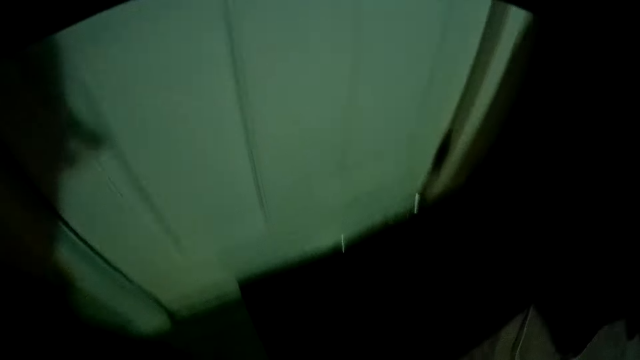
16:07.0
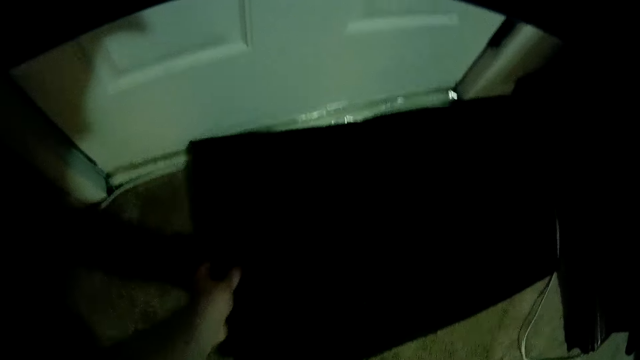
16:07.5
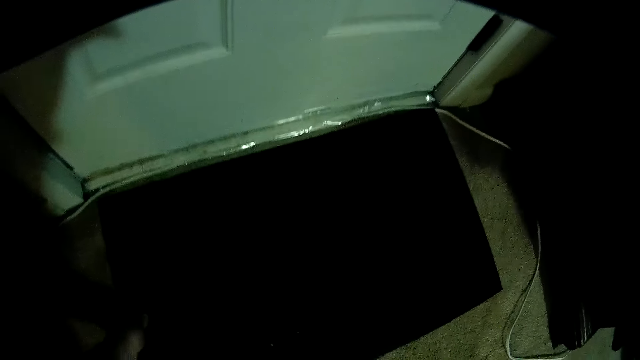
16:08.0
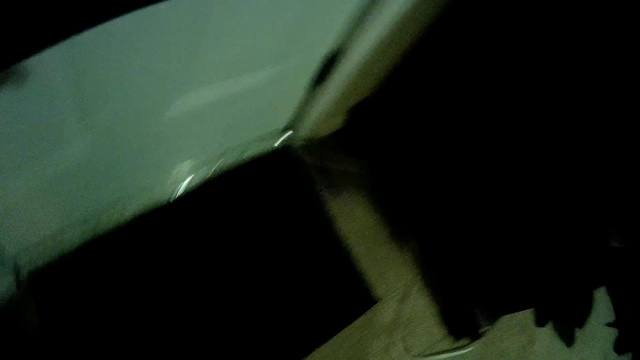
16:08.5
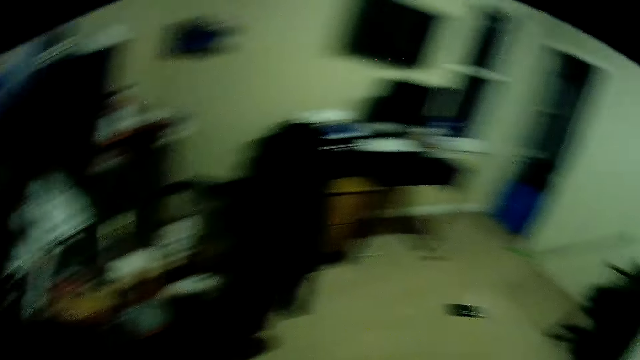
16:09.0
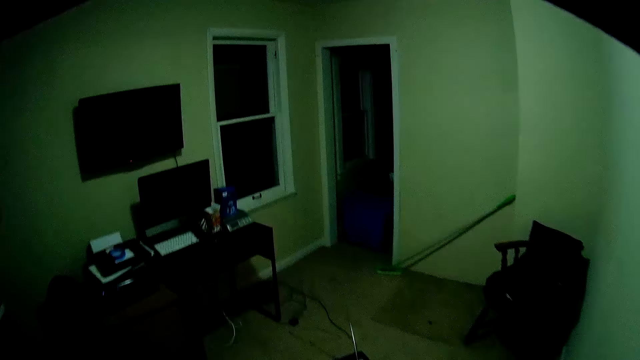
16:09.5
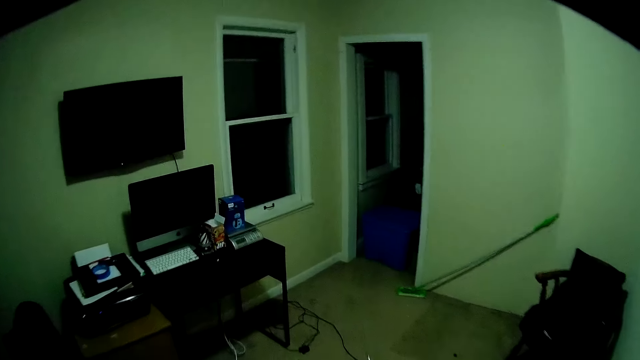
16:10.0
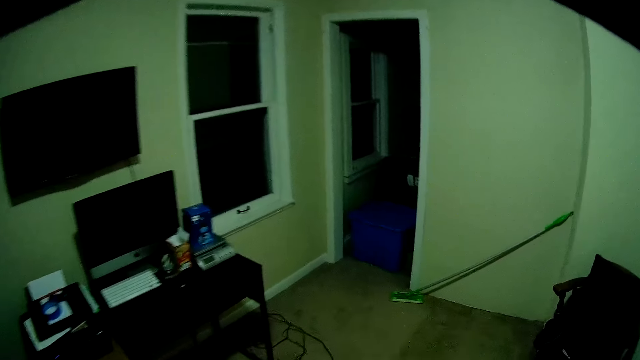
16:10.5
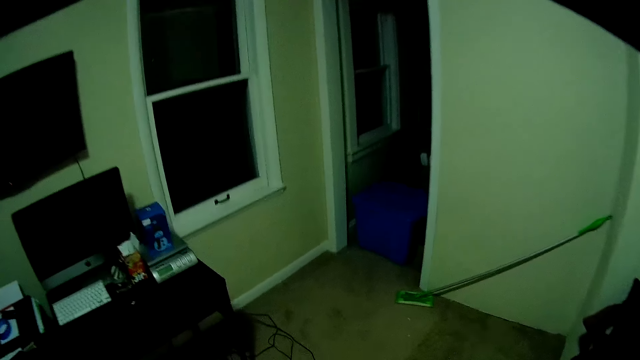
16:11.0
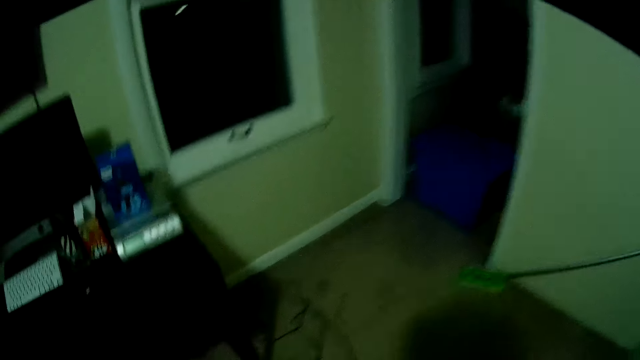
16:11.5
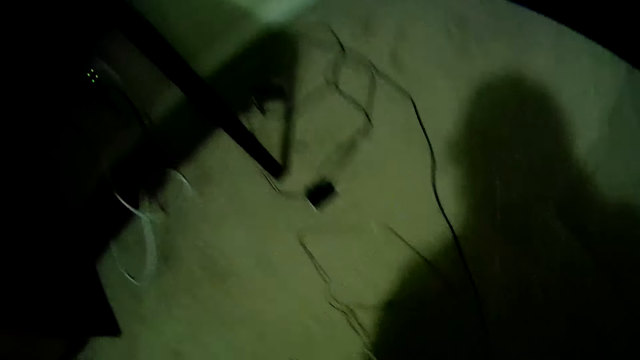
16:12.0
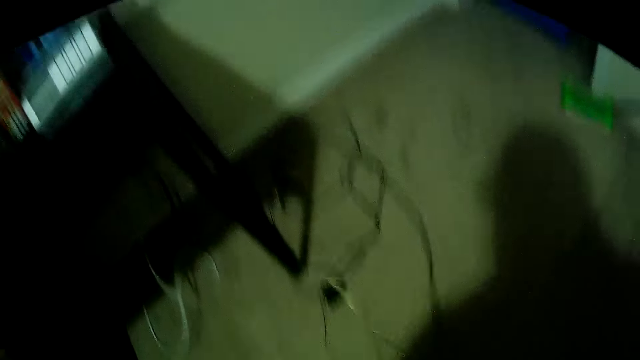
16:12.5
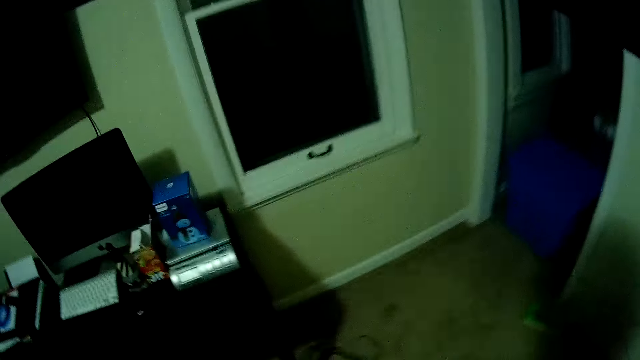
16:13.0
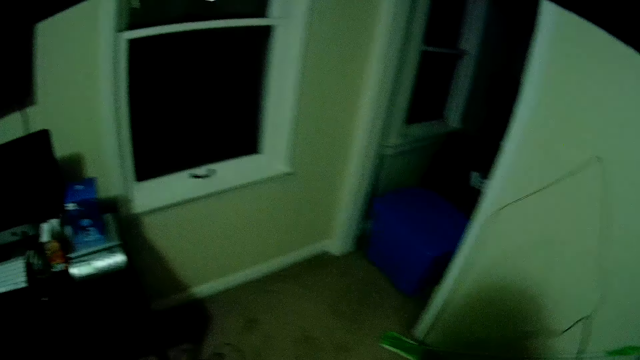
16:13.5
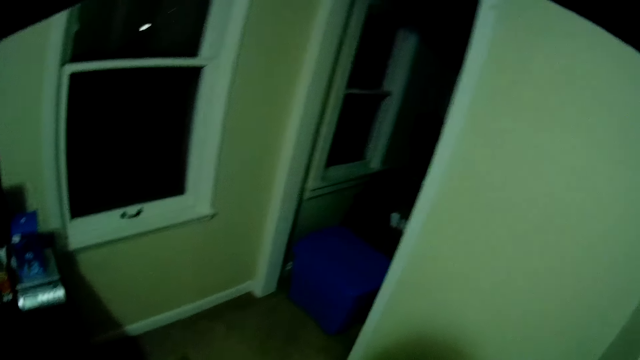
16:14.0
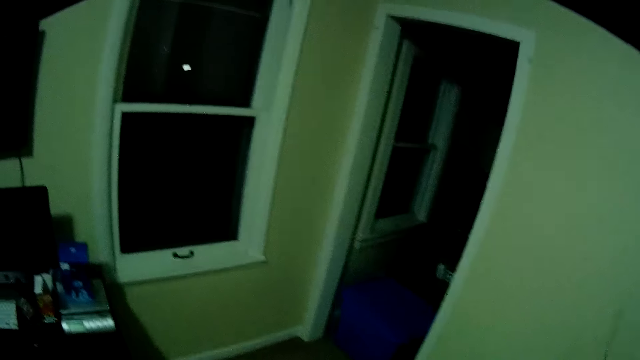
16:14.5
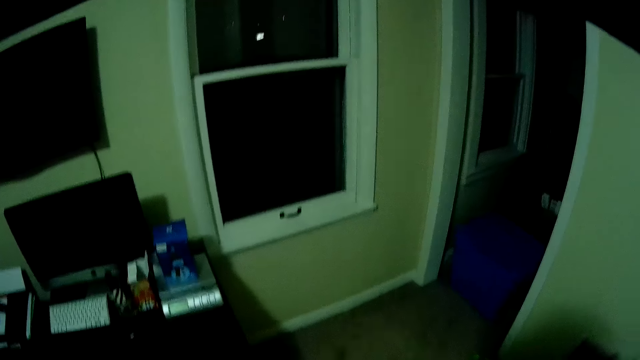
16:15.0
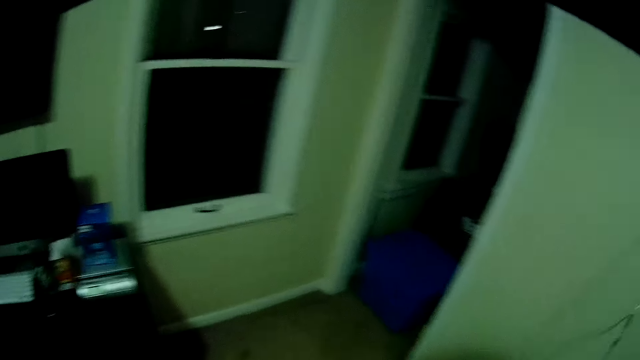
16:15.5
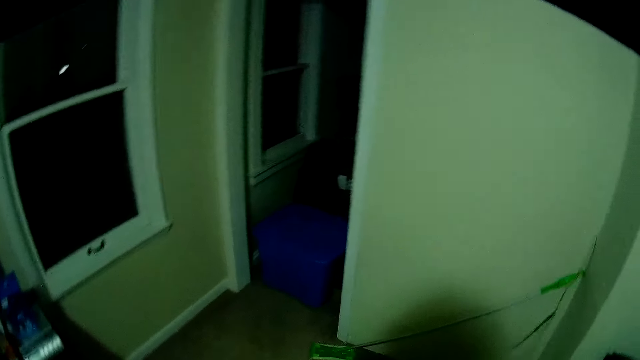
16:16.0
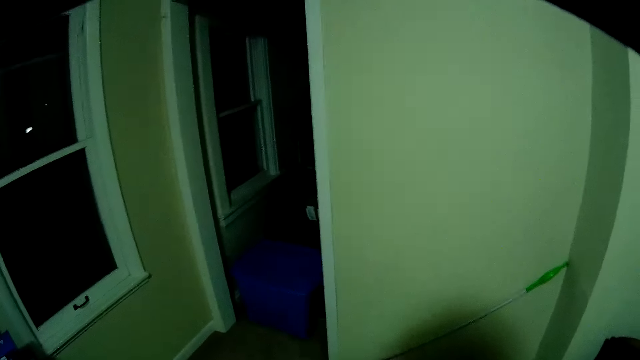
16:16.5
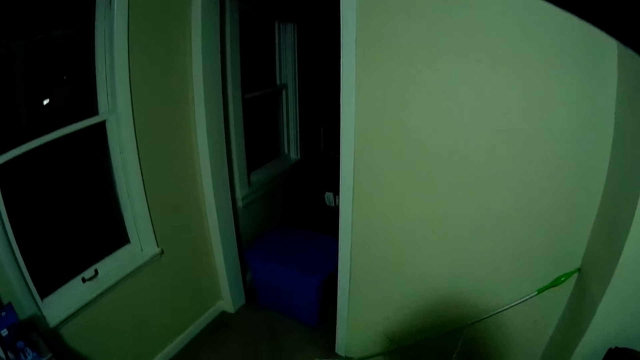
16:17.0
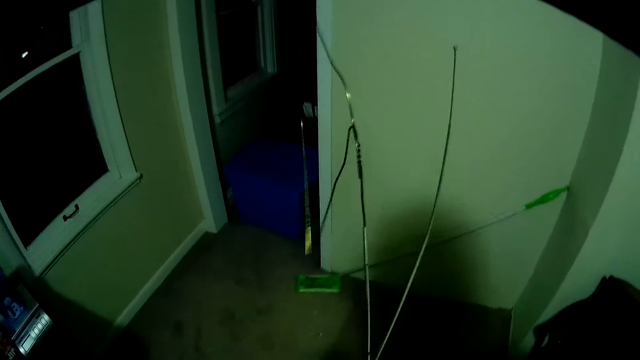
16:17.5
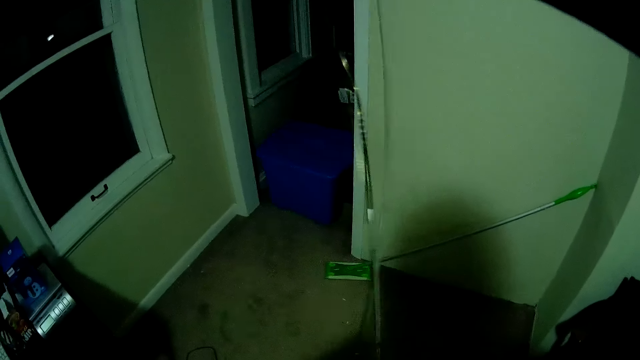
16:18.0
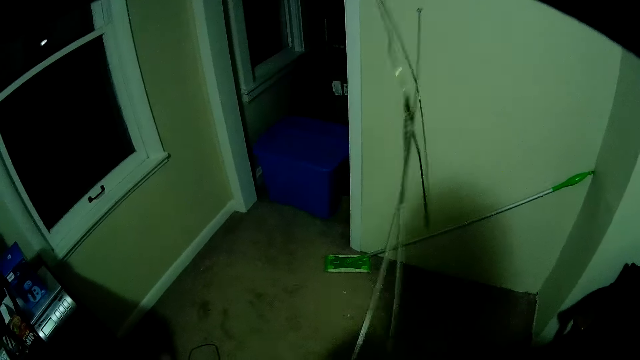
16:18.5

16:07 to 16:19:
The camera wearer positions the door mat on the house door. They walk inside the room. They take the aerial cable or wire on the floor. They roll the aerial cable near the room corner.

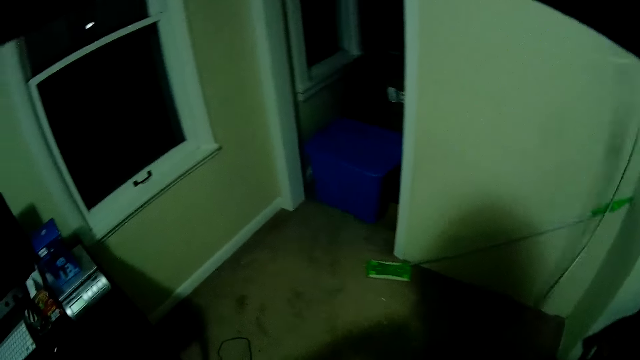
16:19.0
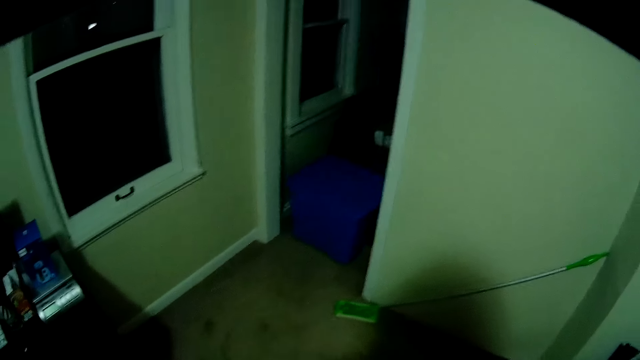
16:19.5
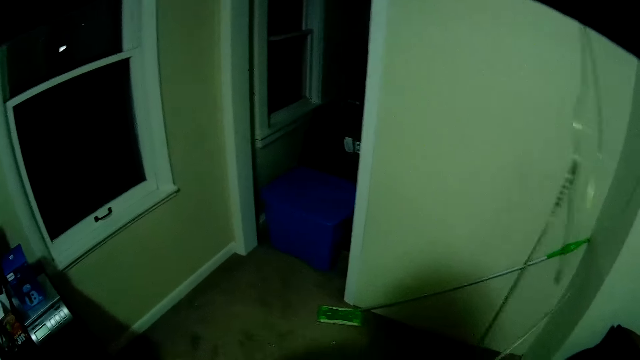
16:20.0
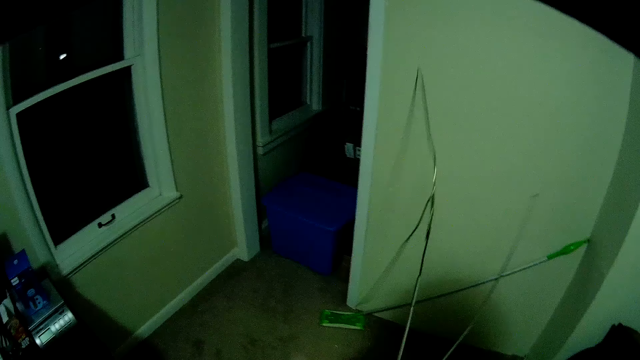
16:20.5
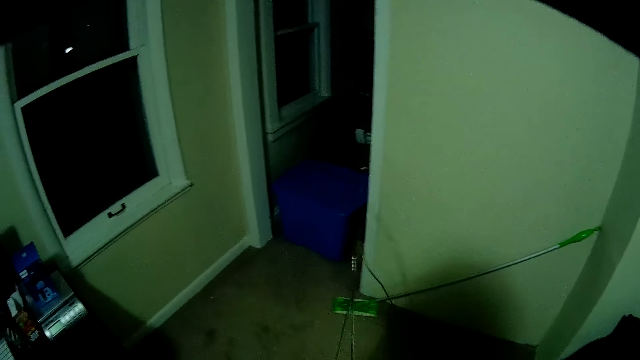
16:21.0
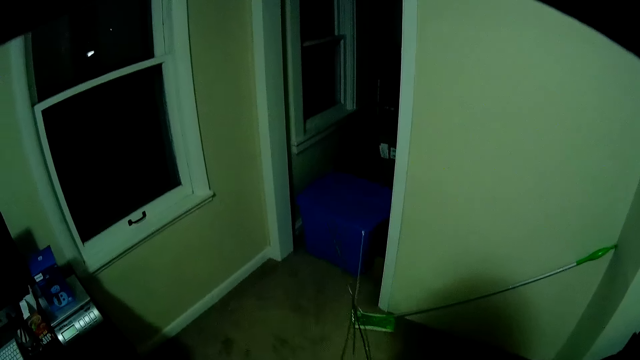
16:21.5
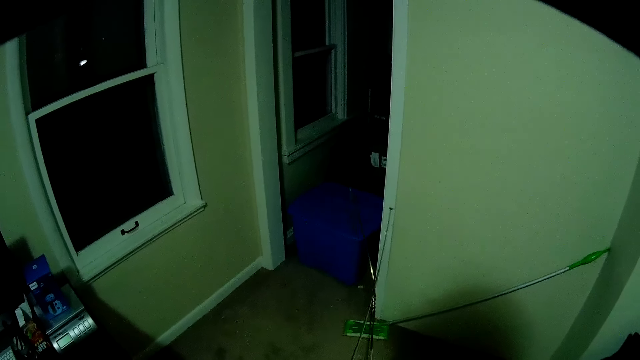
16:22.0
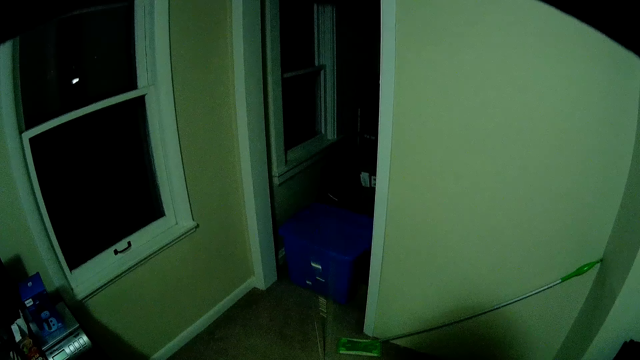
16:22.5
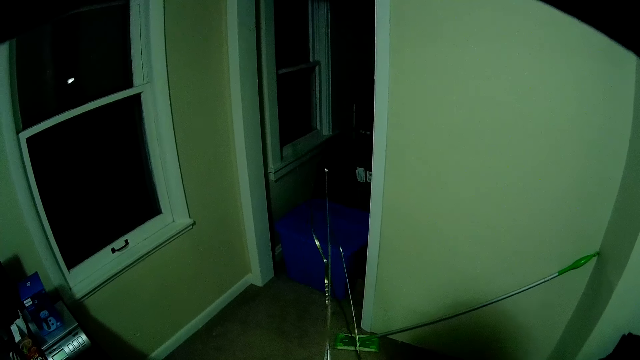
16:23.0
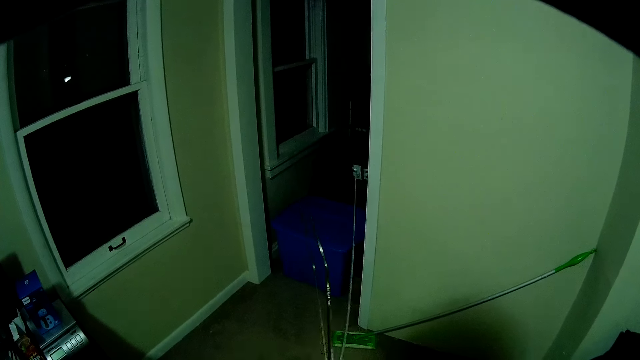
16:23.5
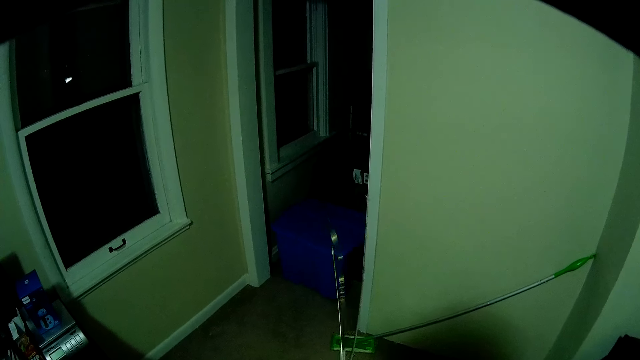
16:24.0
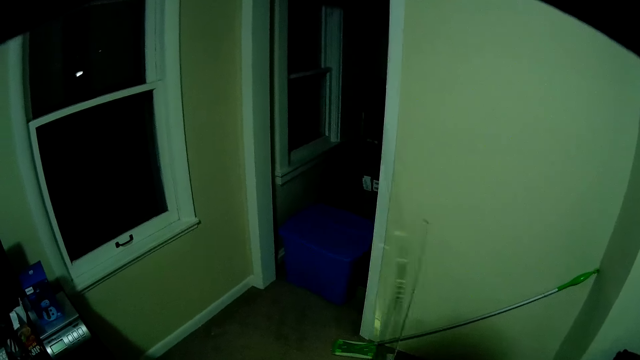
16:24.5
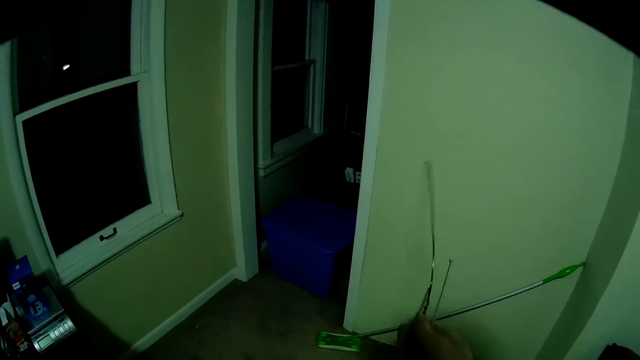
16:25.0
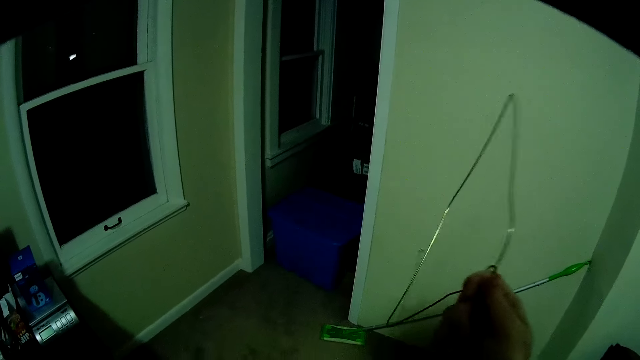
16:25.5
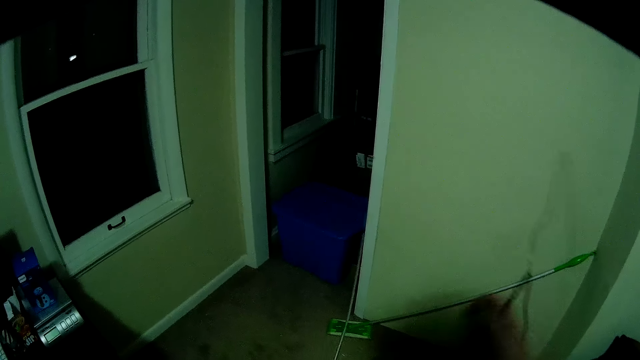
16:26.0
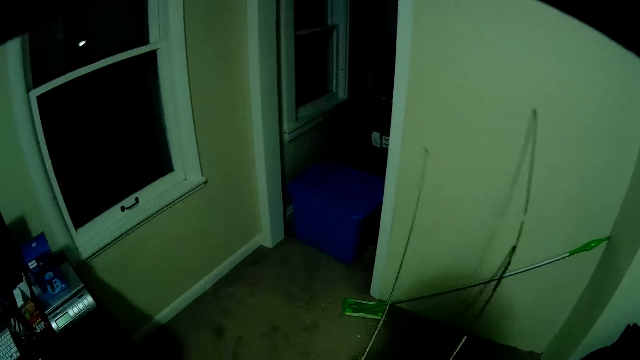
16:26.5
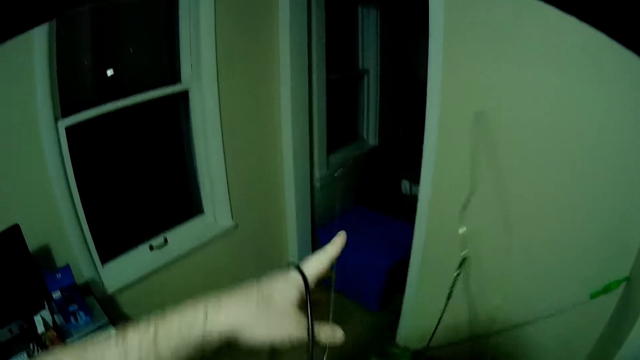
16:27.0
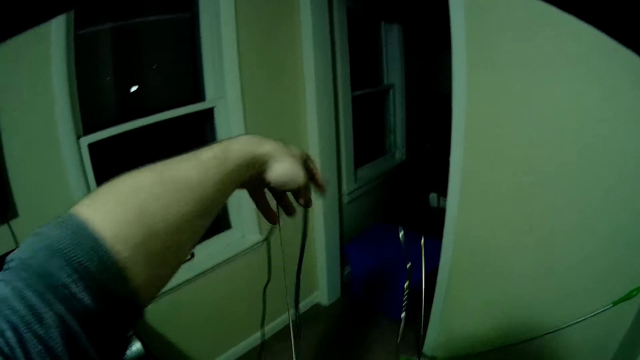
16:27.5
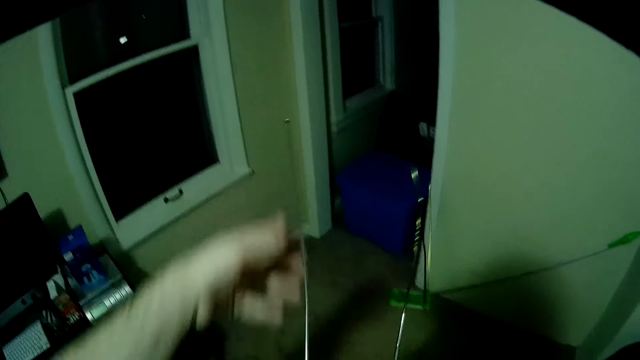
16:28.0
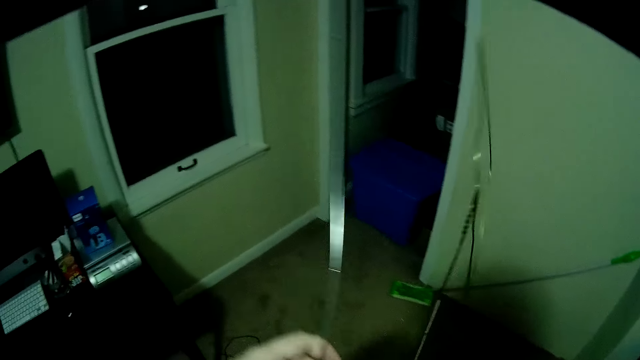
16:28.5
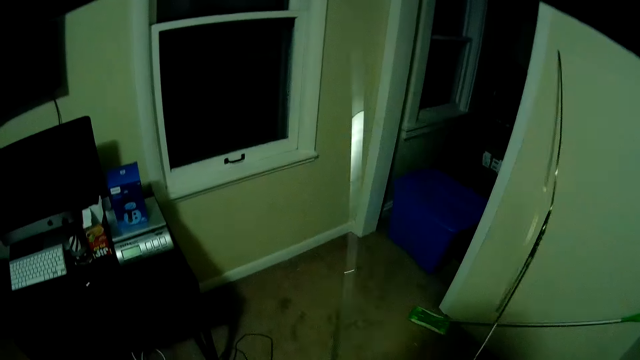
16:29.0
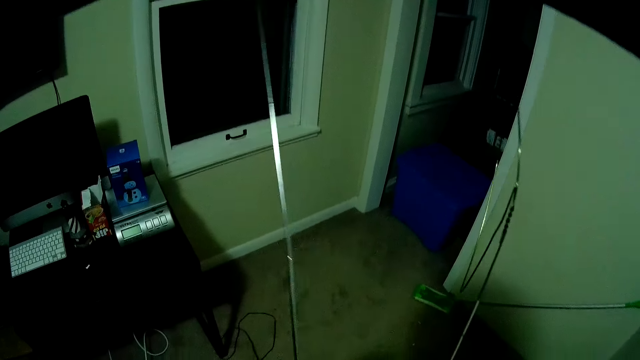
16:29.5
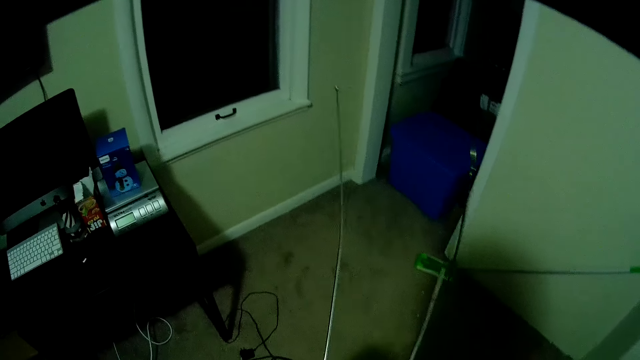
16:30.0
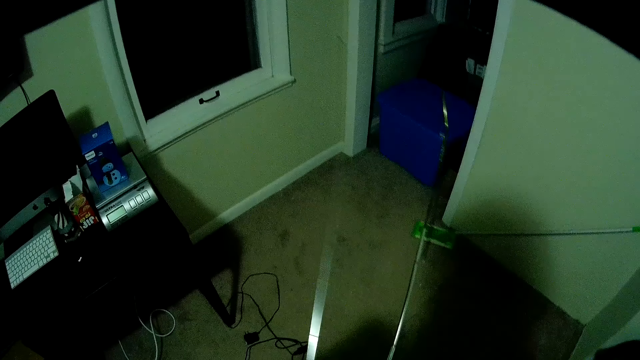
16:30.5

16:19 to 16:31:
The camera wearer removes the cable from the wire.
